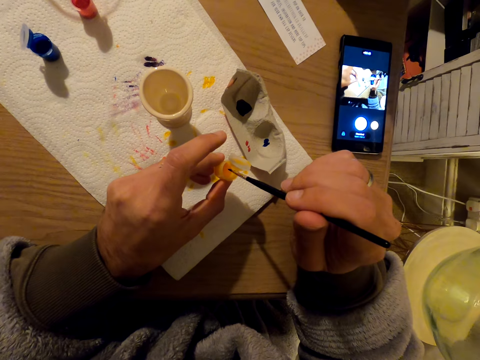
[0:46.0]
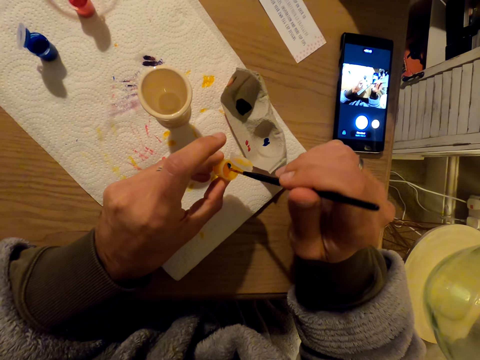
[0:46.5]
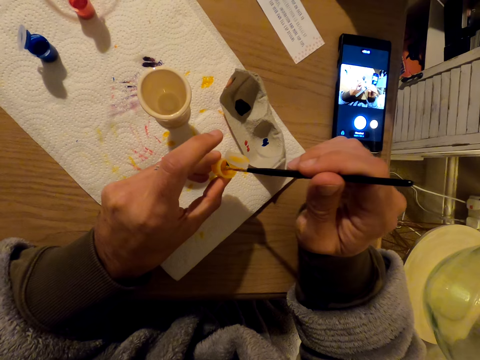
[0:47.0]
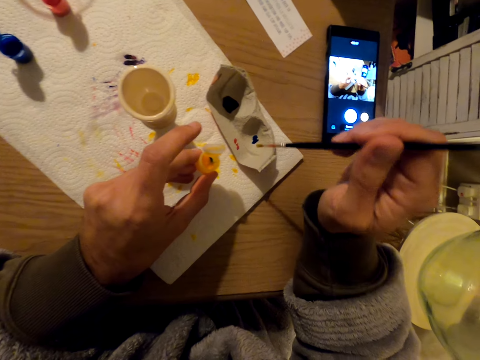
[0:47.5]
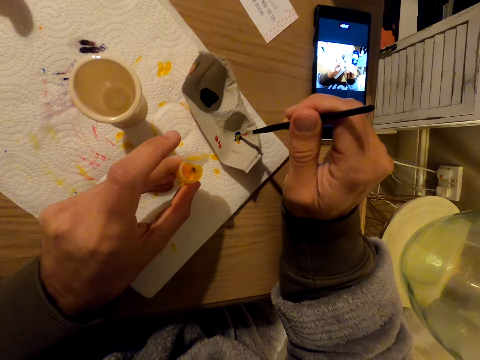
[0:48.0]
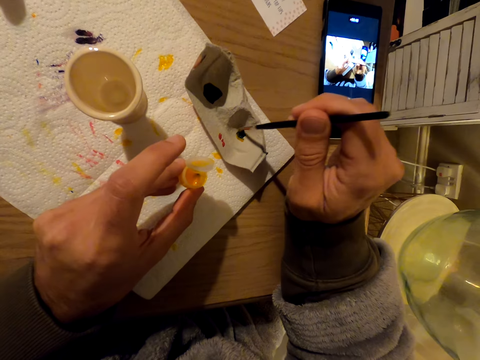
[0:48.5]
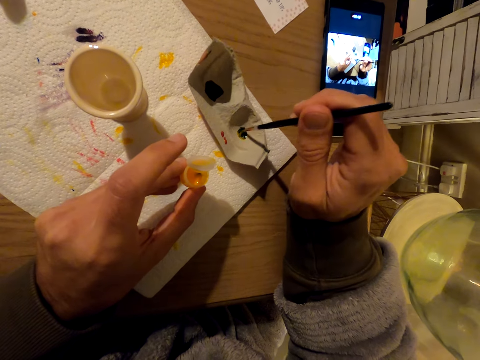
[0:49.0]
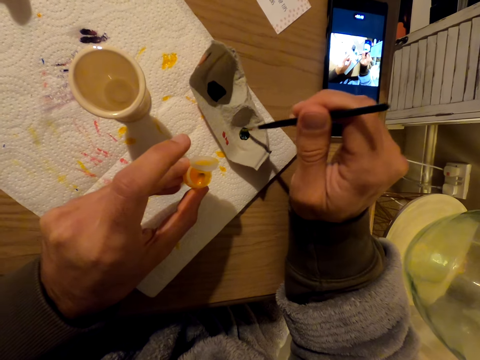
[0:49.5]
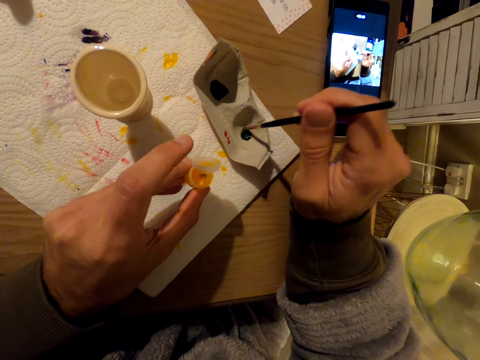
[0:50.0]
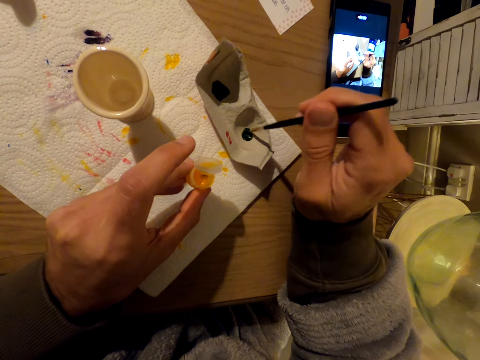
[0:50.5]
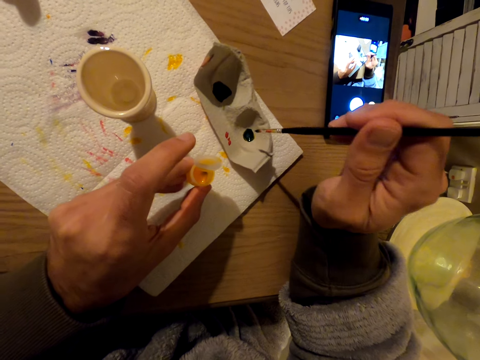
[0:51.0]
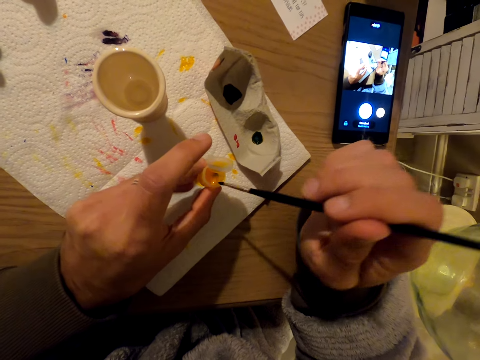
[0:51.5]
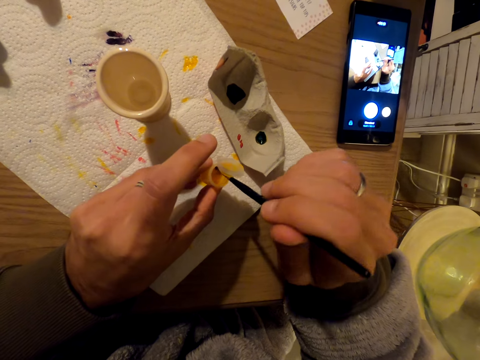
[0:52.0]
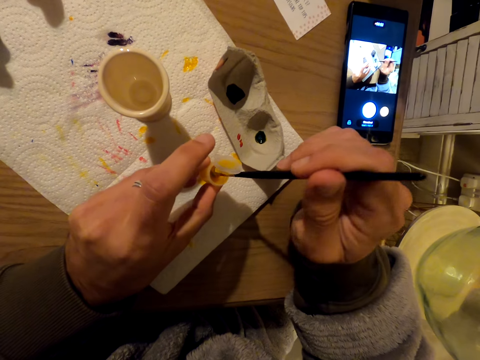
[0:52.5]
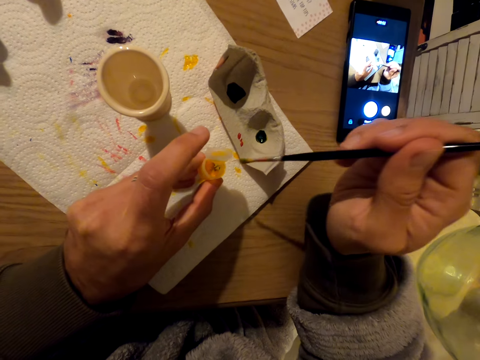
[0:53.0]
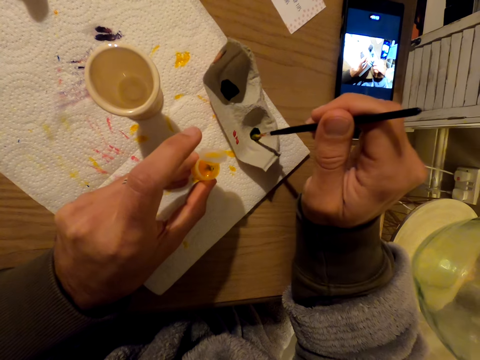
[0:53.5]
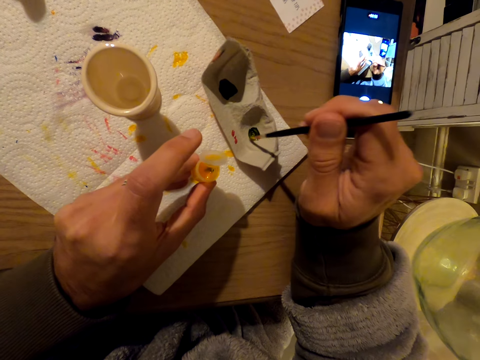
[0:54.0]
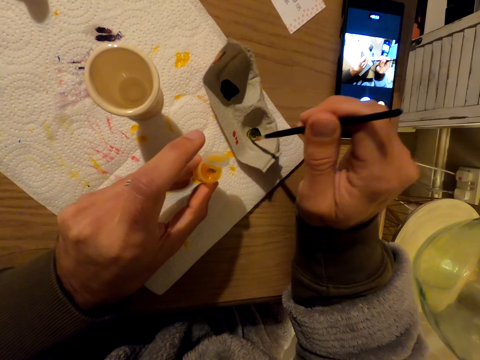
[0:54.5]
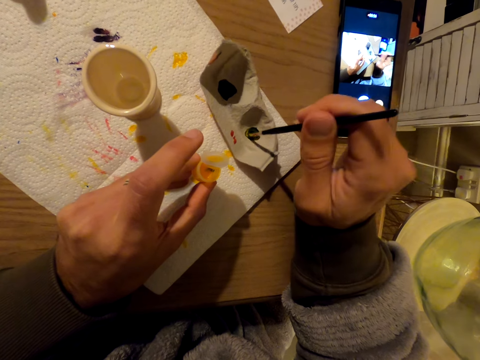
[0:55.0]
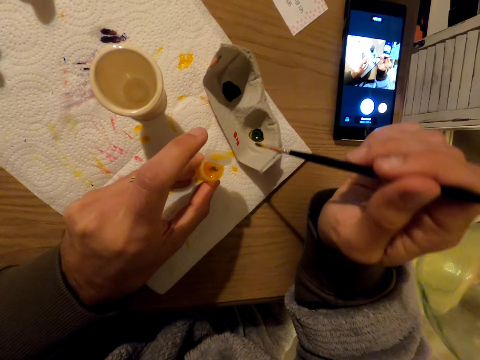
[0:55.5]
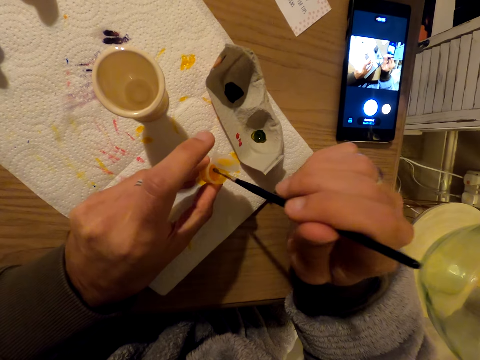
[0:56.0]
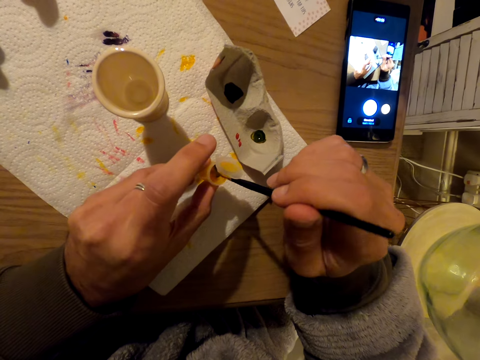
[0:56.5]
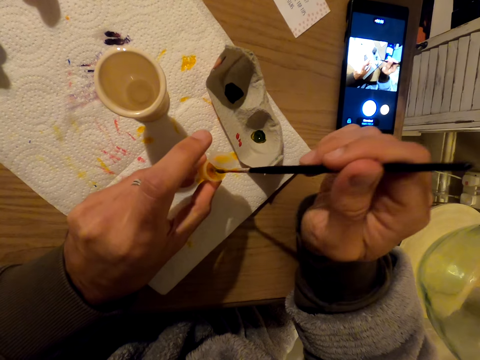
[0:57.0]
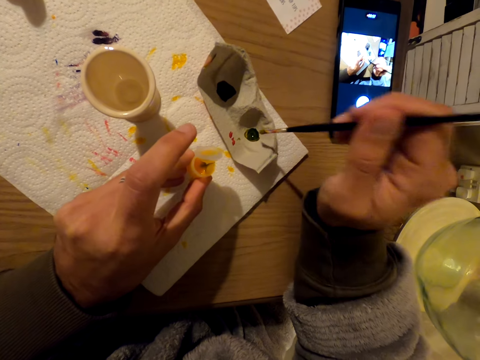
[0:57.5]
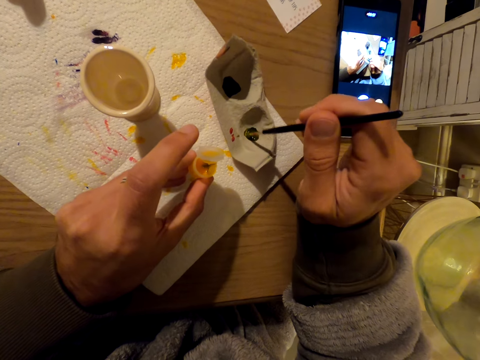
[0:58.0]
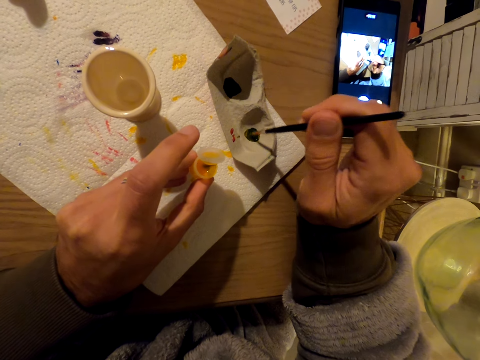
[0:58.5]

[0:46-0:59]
The camera wearer dips the paint brush into the yellow paint. They paint with the paint brush on the box. They dip the brush in paint. They paint on the box. They dip the brush in paint.

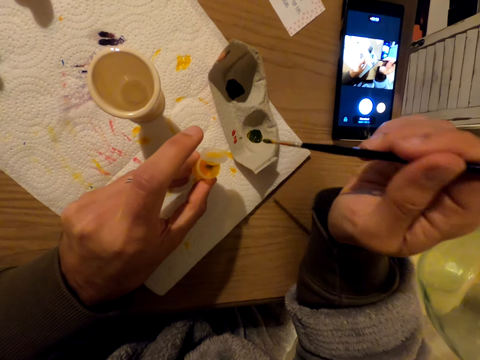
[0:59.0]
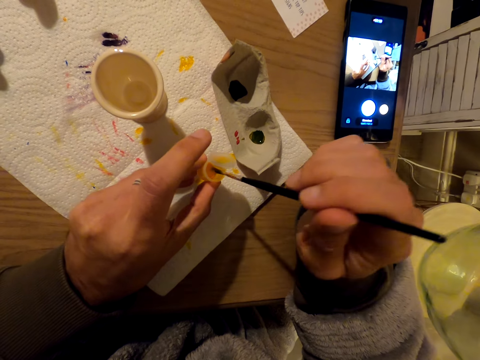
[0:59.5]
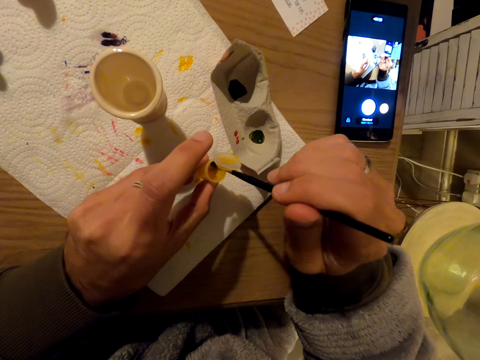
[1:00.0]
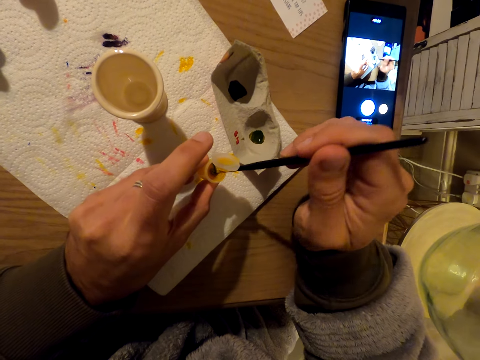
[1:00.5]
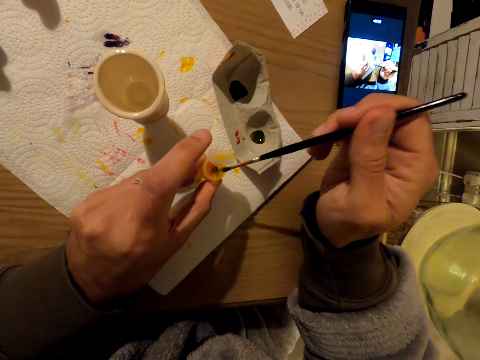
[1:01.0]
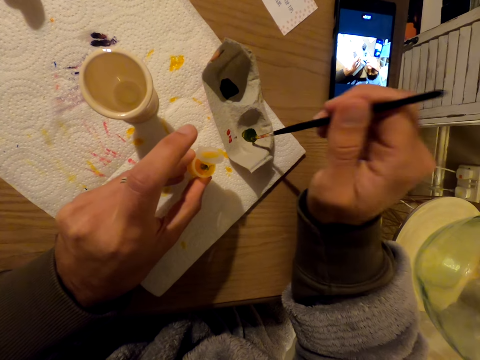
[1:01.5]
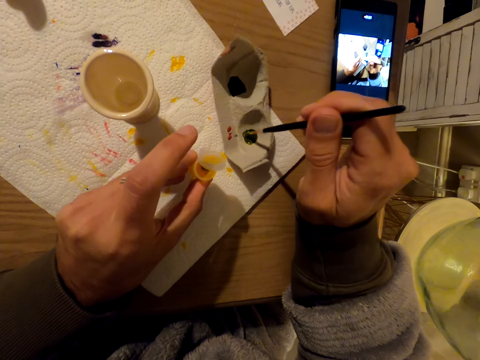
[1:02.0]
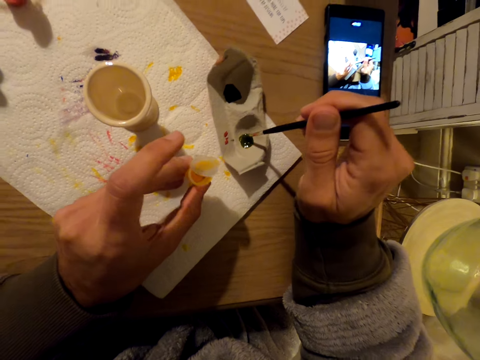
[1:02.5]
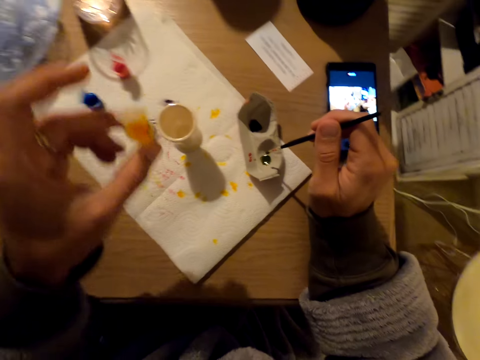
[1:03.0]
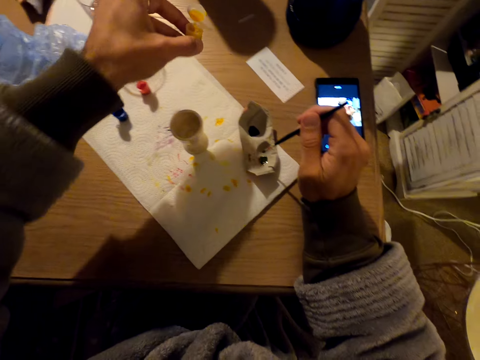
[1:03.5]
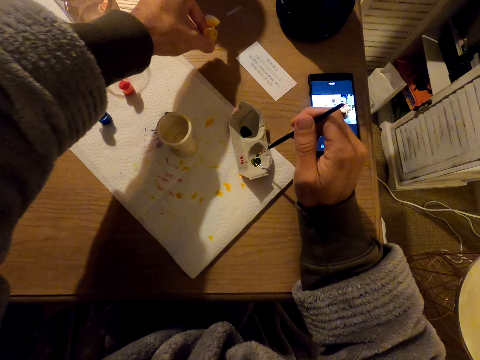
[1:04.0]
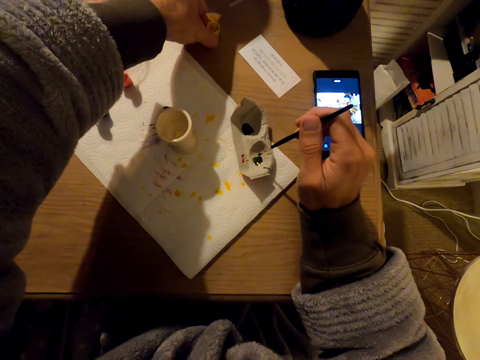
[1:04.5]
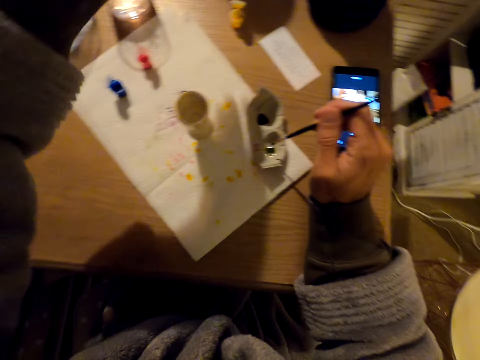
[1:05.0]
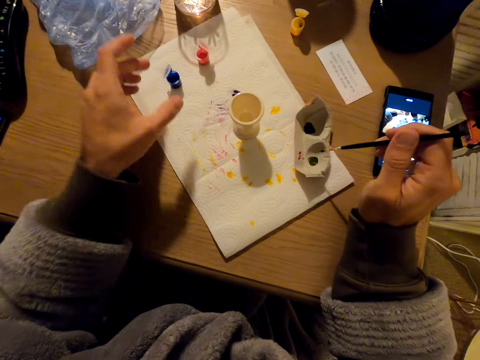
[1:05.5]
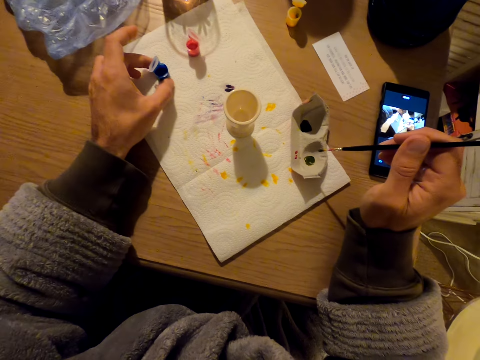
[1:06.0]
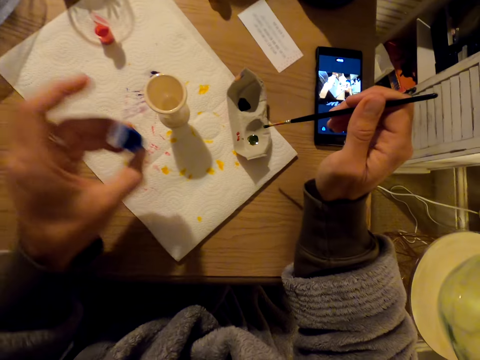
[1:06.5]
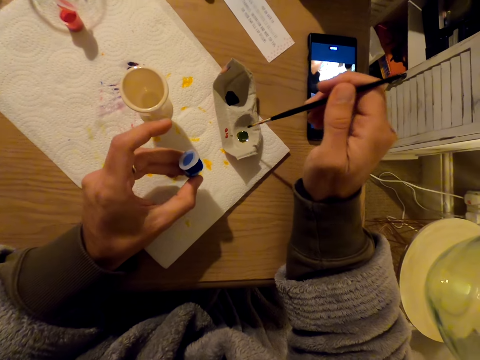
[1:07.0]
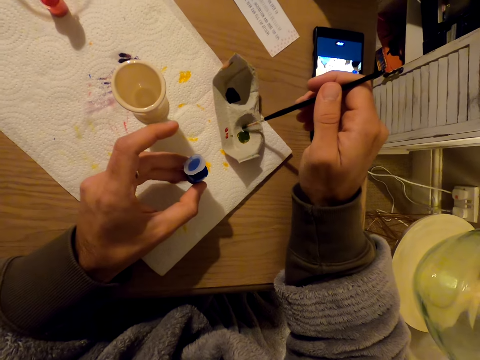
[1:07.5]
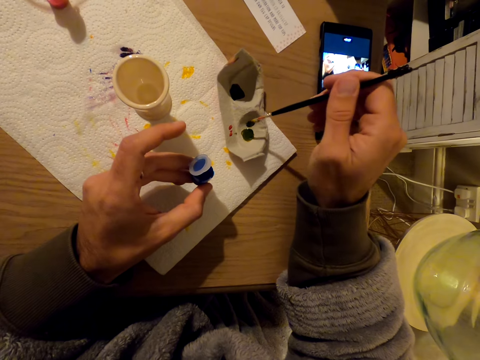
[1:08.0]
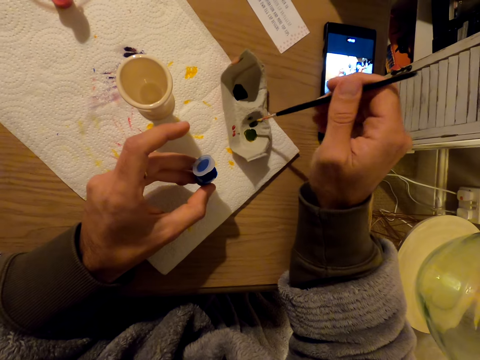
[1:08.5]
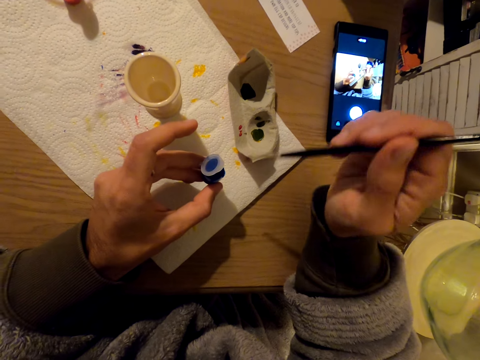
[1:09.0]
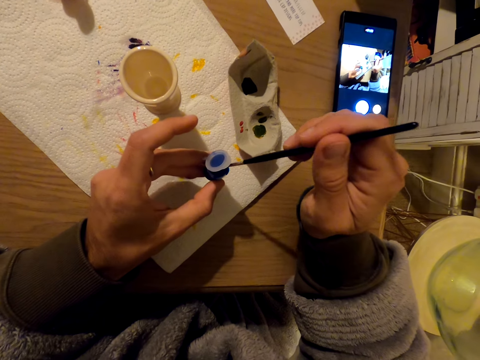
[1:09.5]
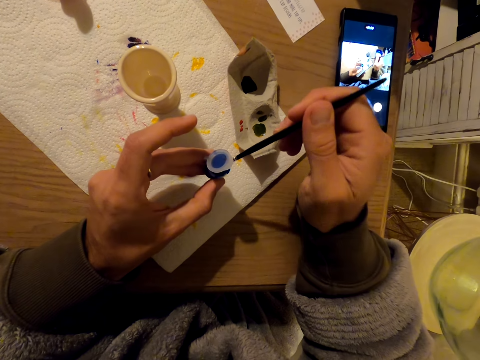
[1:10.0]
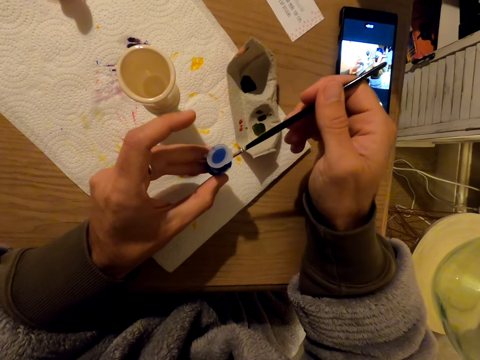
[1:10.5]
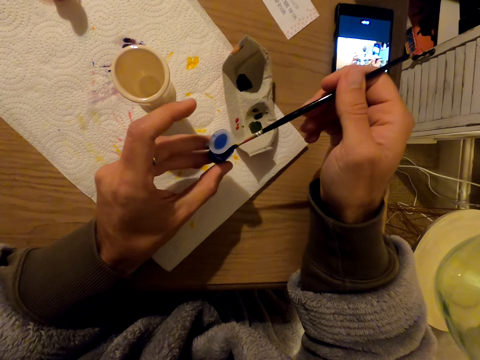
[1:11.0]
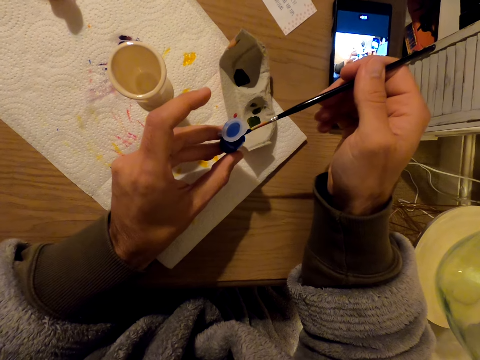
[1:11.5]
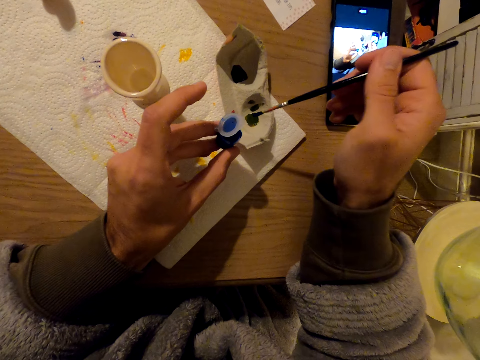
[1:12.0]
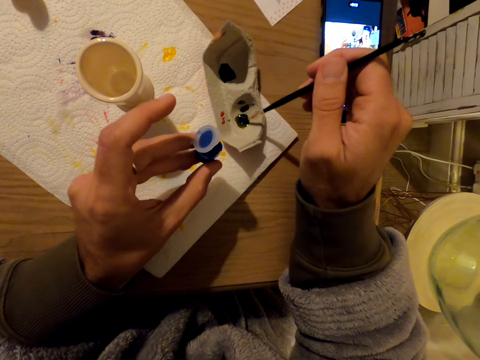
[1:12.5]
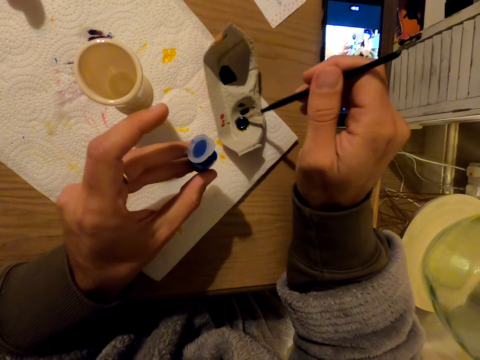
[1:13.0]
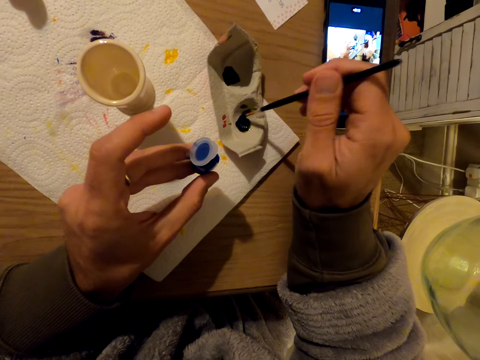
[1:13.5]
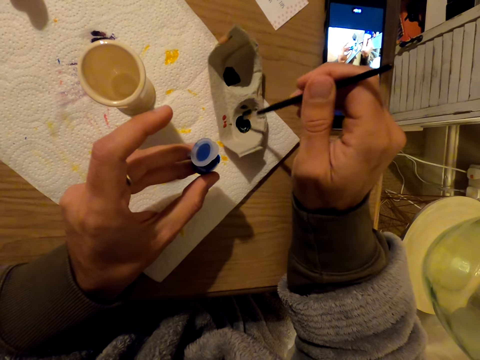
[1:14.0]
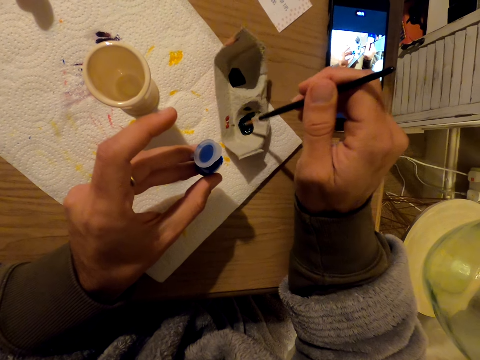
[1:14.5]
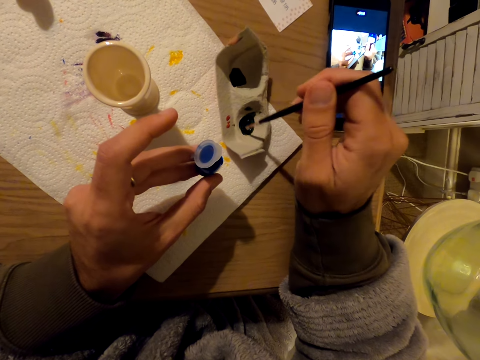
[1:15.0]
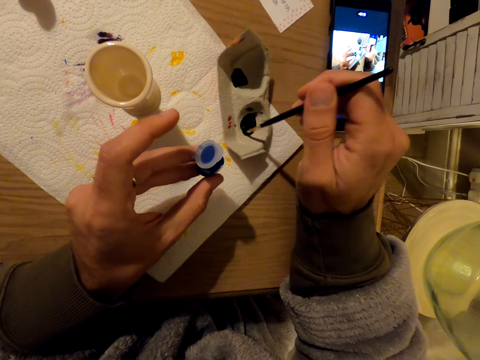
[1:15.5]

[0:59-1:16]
The camera wearer dips the brush in paint. They put the yellow paint container on the table. They grab the blue paint. They paint on the box. They dip the paint brush in the paint. They paint on the box.
